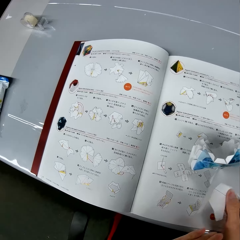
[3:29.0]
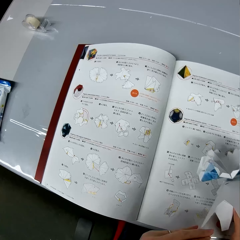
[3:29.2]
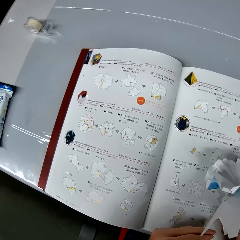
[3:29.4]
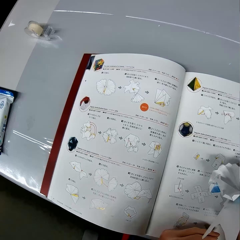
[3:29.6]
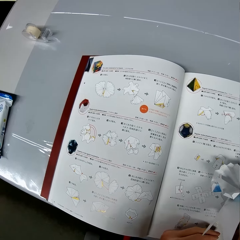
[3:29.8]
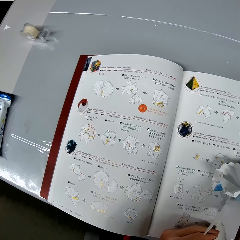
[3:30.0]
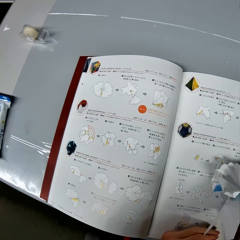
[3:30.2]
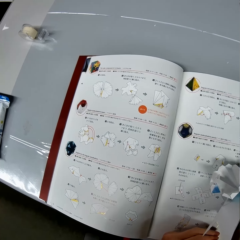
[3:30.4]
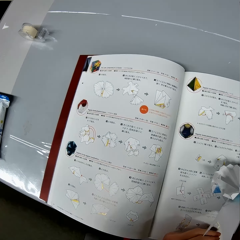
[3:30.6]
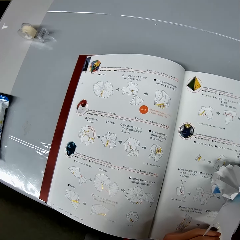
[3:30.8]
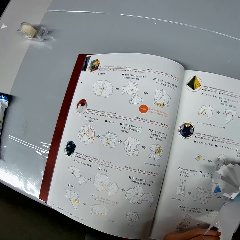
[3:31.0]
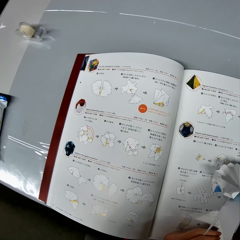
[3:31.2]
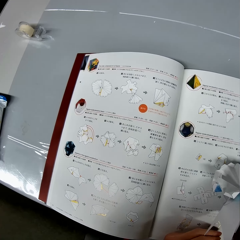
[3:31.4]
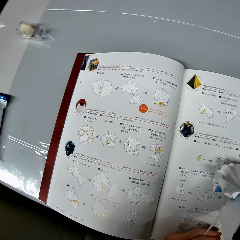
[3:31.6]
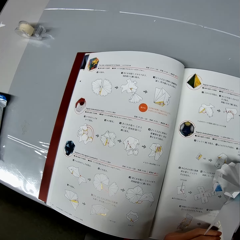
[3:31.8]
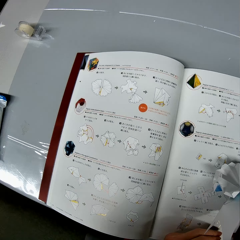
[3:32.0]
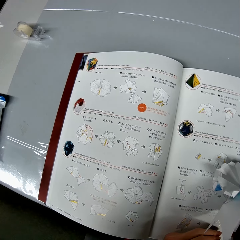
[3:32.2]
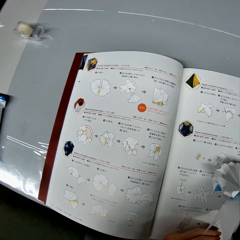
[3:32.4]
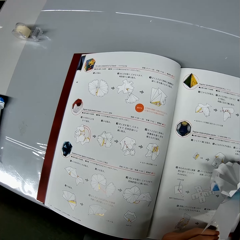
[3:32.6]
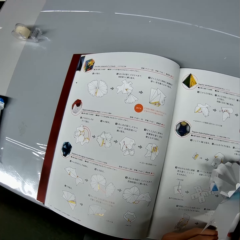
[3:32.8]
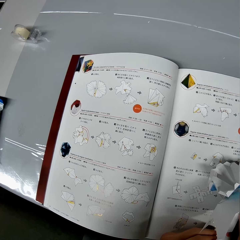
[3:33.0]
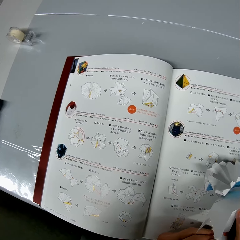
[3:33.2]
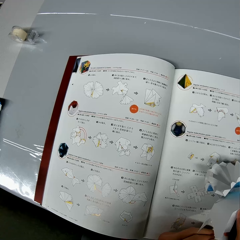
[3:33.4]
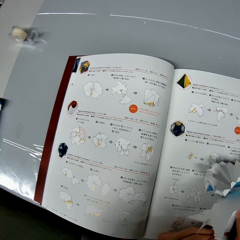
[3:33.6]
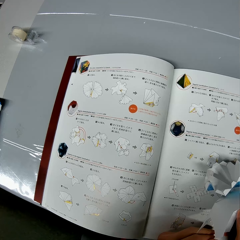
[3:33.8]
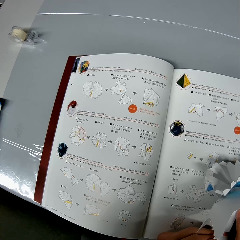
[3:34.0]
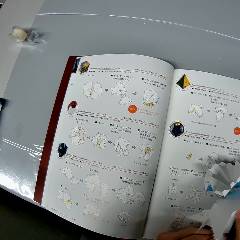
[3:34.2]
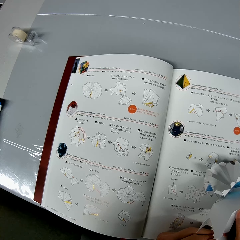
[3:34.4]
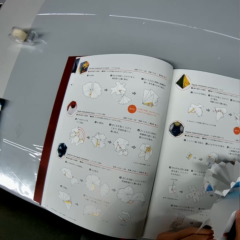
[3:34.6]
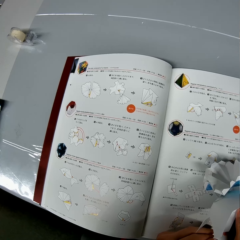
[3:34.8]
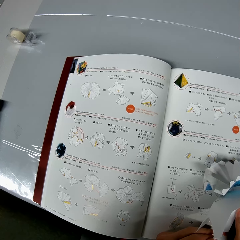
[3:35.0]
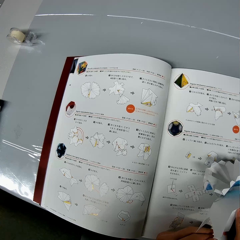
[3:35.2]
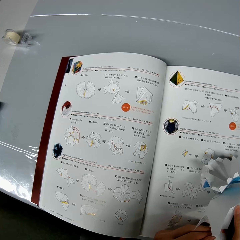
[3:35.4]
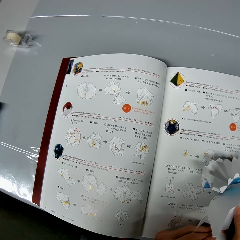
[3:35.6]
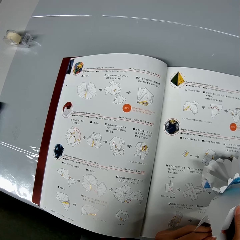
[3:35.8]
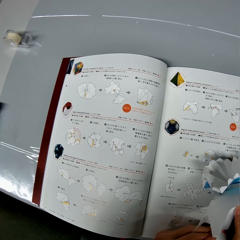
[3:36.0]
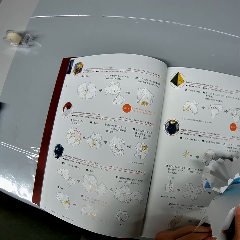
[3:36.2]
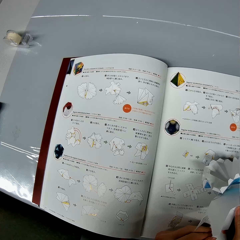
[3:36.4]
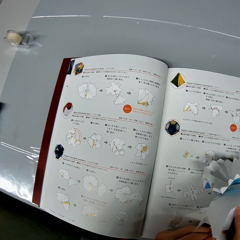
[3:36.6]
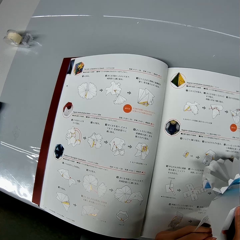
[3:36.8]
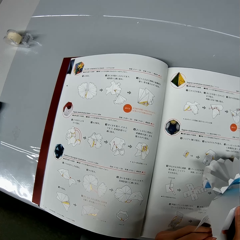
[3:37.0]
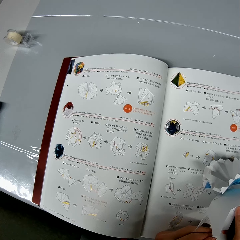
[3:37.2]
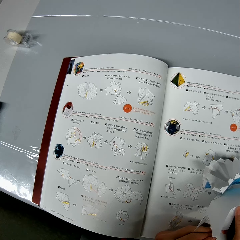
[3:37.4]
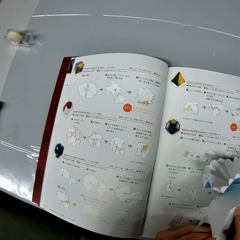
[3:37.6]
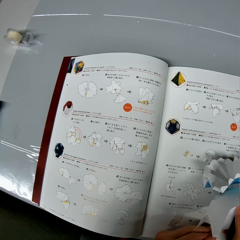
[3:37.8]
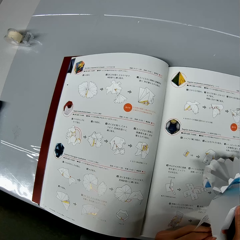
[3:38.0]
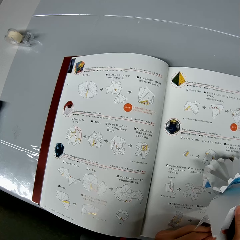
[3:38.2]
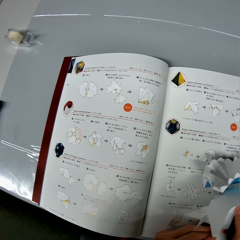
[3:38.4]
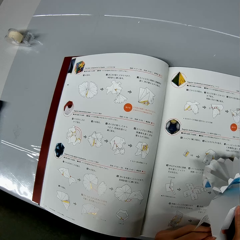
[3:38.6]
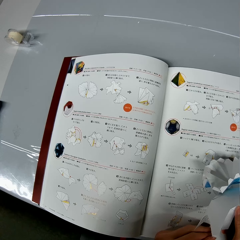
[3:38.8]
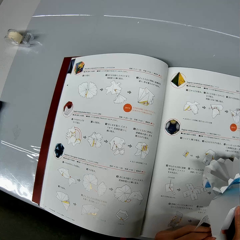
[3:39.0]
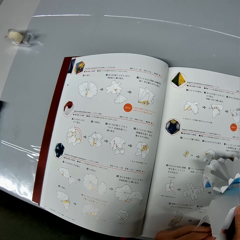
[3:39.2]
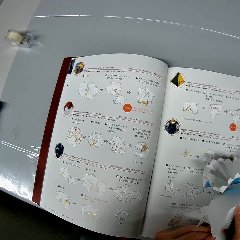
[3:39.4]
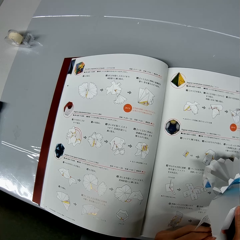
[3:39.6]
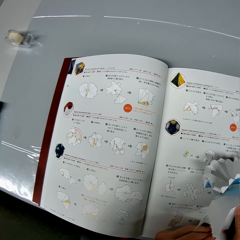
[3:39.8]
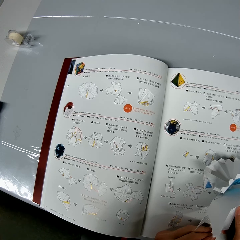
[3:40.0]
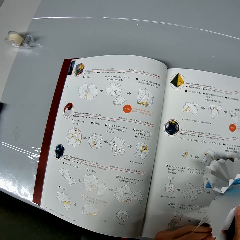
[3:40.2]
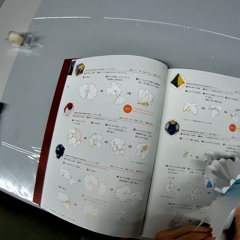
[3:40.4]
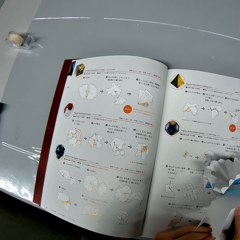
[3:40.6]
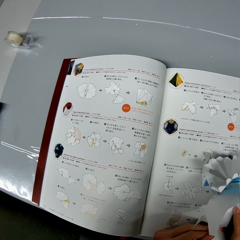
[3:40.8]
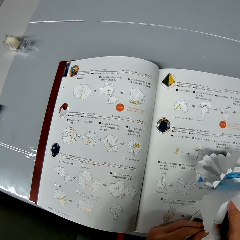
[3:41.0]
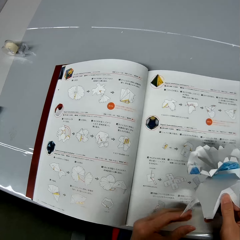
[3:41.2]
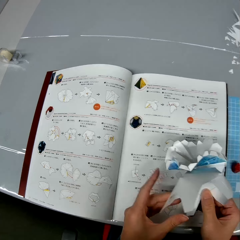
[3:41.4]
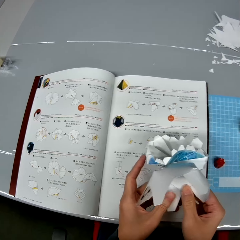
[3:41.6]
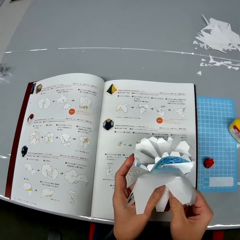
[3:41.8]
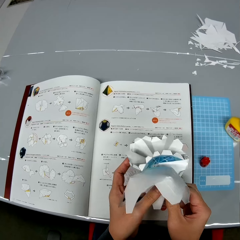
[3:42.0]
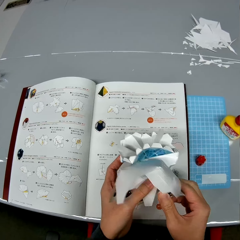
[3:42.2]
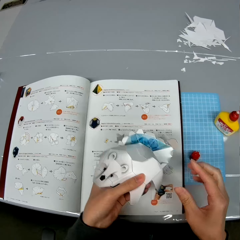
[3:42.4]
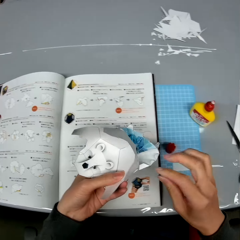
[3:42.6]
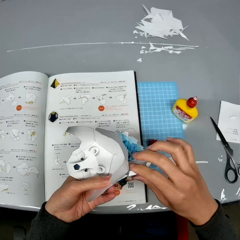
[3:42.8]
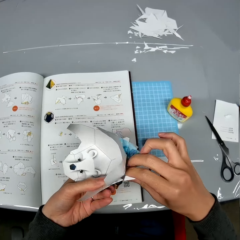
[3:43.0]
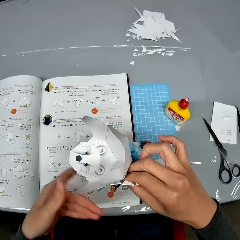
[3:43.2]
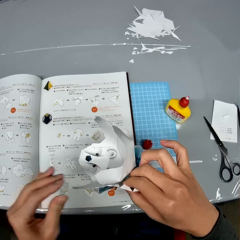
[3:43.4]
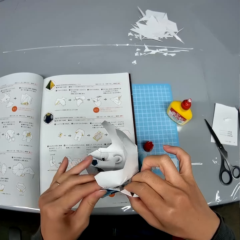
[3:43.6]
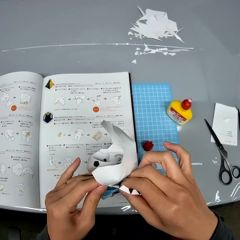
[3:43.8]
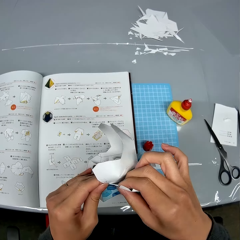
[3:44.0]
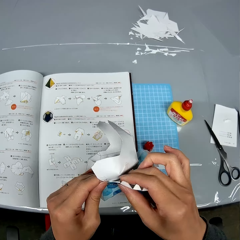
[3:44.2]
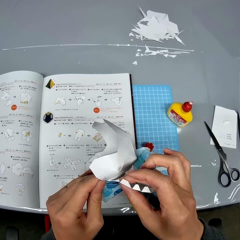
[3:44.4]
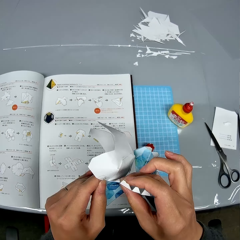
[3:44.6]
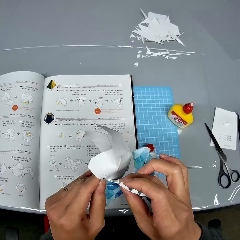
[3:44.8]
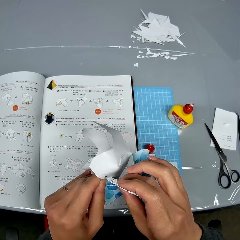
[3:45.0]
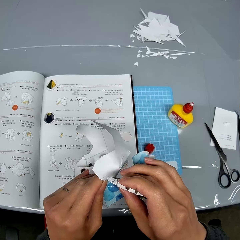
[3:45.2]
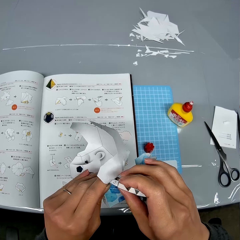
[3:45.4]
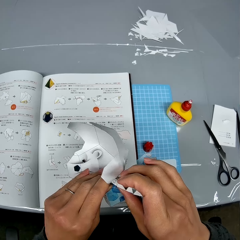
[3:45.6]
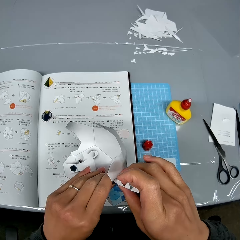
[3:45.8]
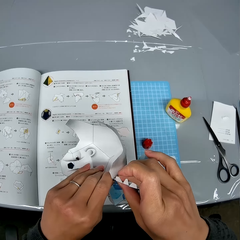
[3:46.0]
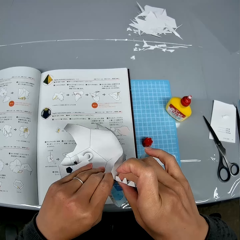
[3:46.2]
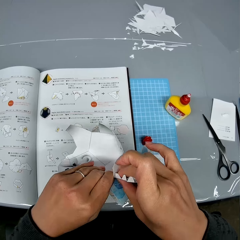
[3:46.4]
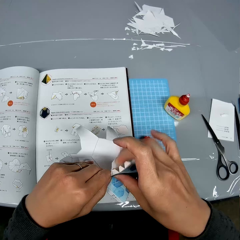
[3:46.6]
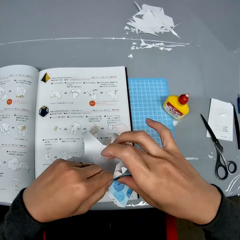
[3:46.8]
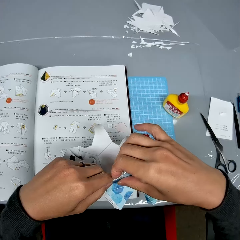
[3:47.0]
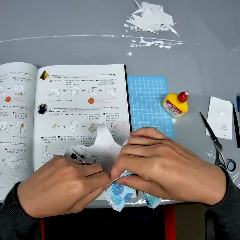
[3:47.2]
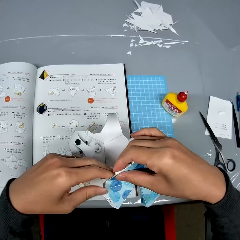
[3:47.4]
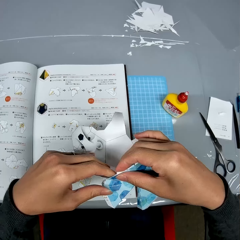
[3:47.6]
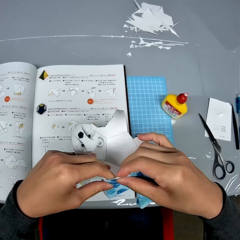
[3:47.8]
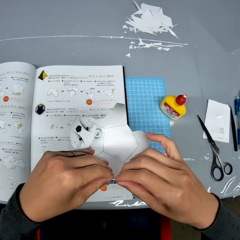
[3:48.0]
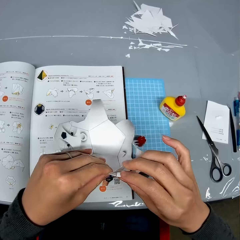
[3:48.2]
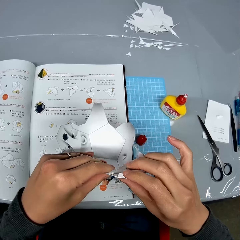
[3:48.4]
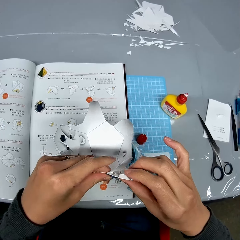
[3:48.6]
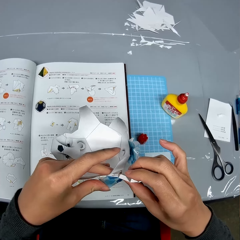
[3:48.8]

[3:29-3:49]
The camera wearer looks at the sketch paper. They go through the manual on the table. They adjust the paper crafts. They bind the paper model together.

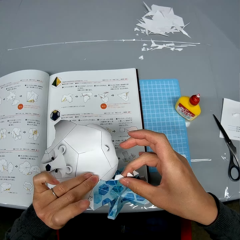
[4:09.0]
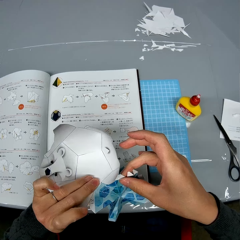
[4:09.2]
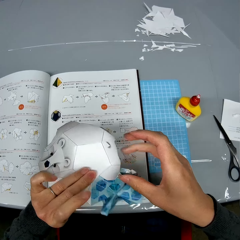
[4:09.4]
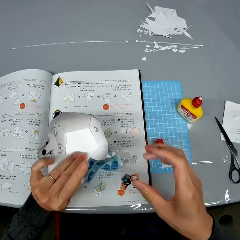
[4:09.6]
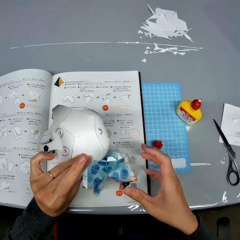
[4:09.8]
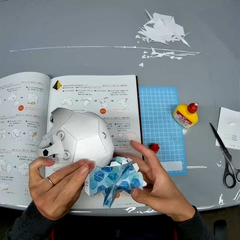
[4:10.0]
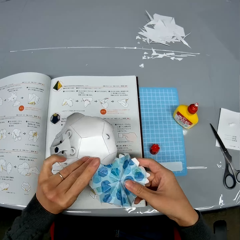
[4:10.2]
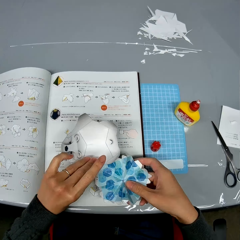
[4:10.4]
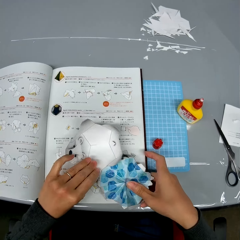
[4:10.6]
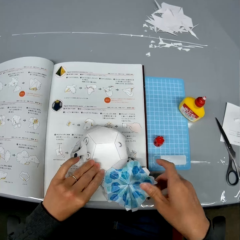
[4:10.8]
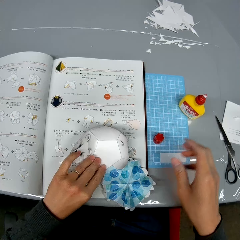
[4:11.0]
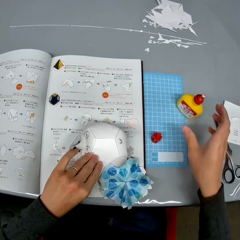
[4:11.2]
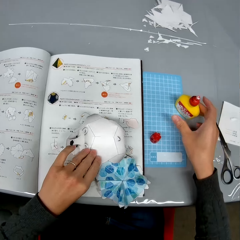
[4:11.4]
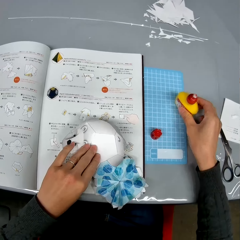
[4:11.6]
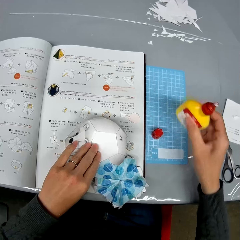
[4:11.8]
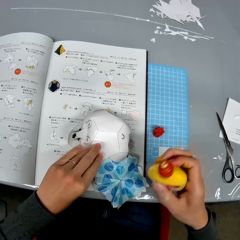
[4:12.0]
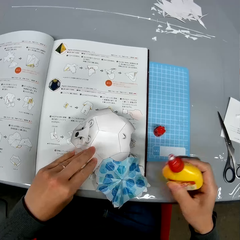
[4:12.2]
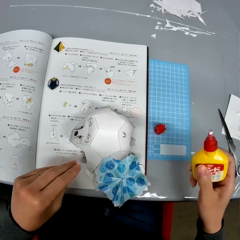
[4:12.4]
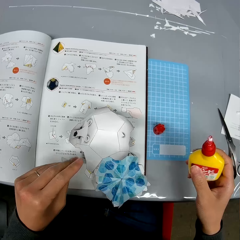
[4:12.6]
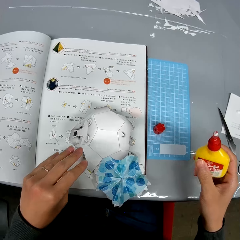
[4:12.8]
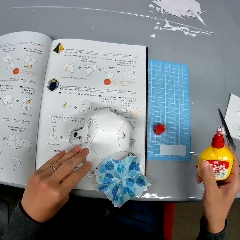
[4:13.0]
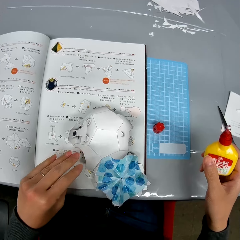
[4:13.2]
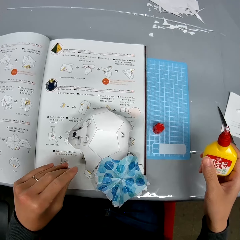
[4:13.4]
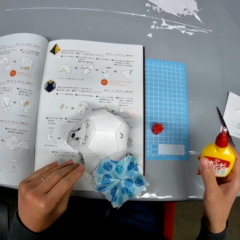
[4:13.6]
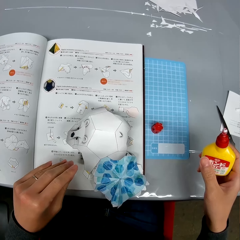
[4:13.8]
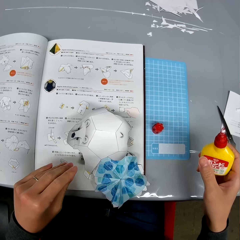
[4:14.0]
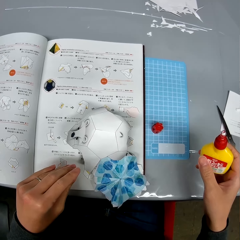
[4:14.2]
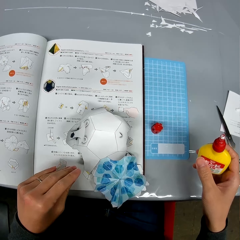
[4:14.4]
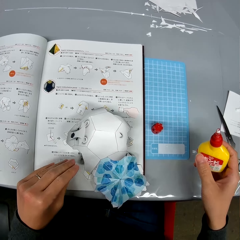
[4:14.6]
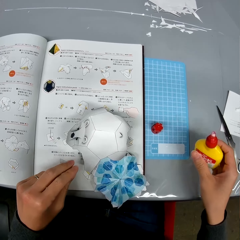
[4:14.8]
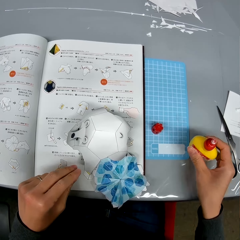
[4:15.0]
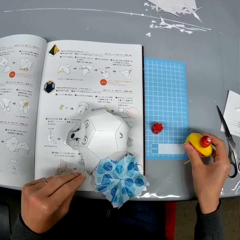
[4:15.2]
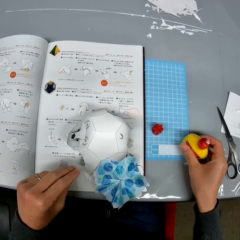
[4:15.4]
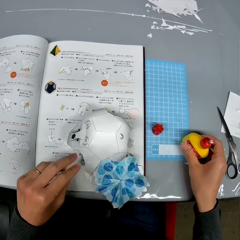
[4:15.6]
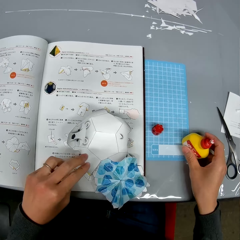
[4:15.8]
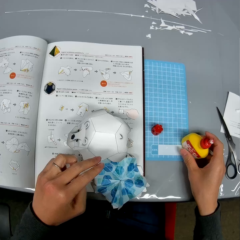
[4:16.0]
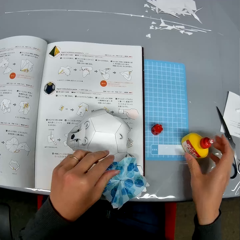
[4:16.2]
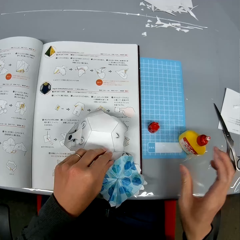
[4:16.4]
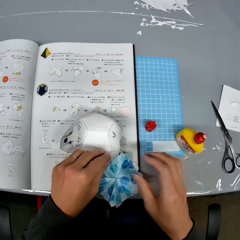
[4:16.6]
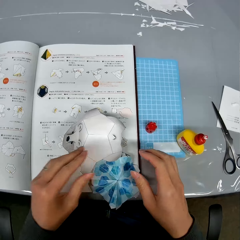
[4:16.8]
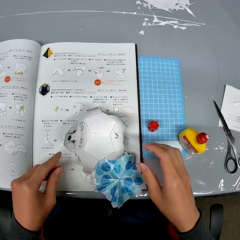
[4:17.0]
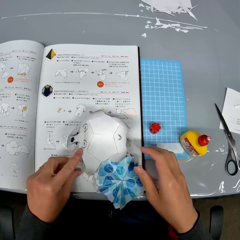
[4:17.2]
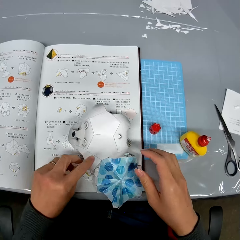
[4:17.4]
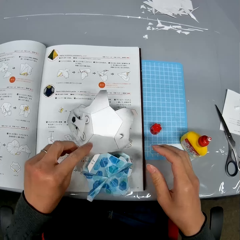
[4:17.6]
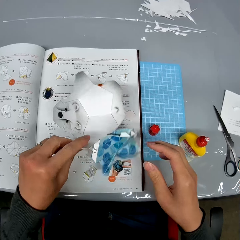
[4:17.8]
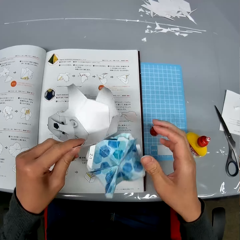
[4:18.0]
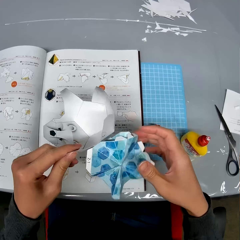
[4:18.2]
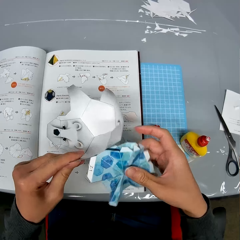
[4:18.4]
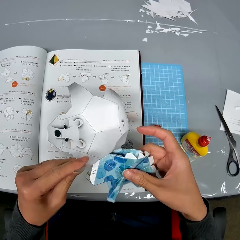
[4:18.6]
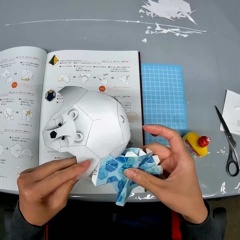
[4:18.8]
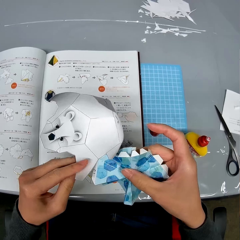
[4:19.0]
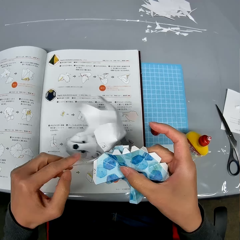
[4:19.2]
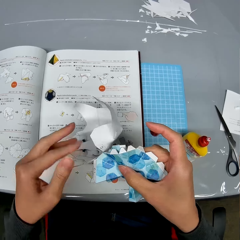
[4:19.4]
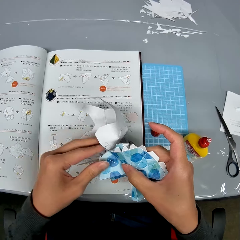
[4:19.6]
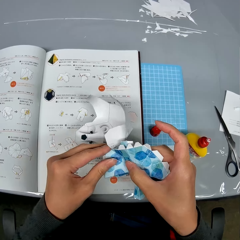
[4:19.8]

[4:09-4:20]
The camera wearer puts down the paper model. They pick up the container of glue from the table. They drop the container of glue on the table. They adjust the paper crafts. They take the paper model.
